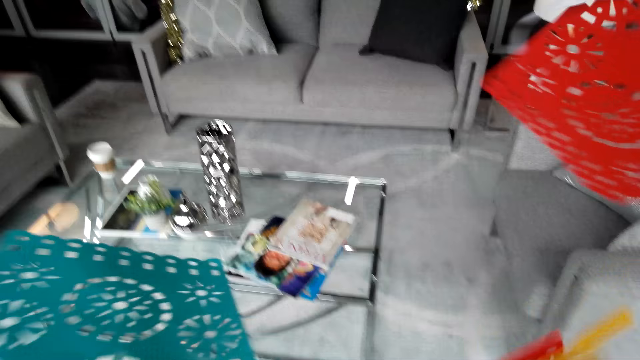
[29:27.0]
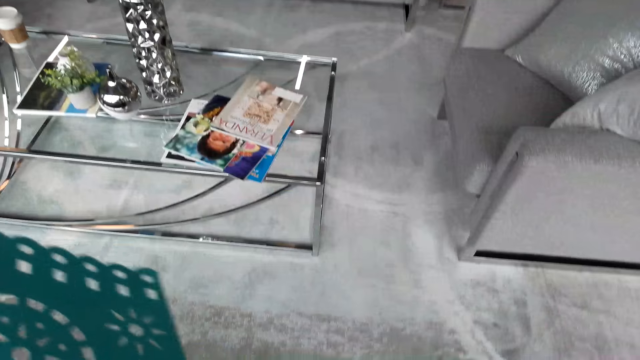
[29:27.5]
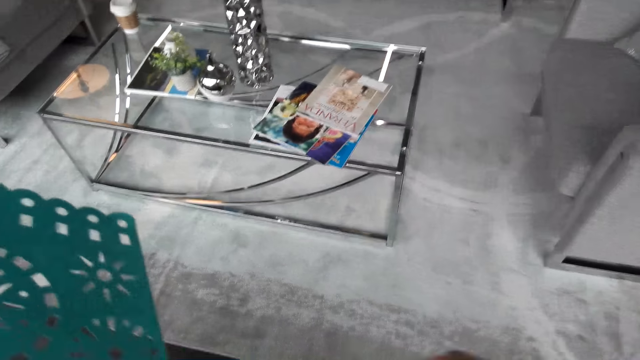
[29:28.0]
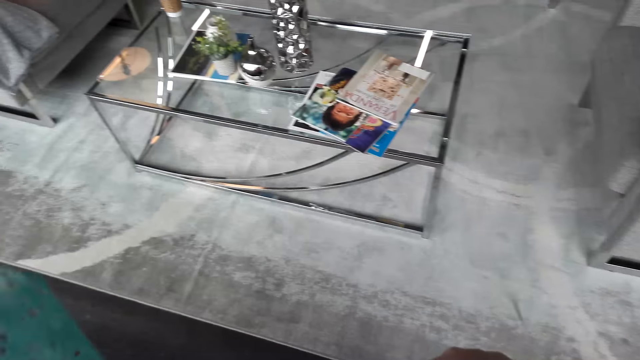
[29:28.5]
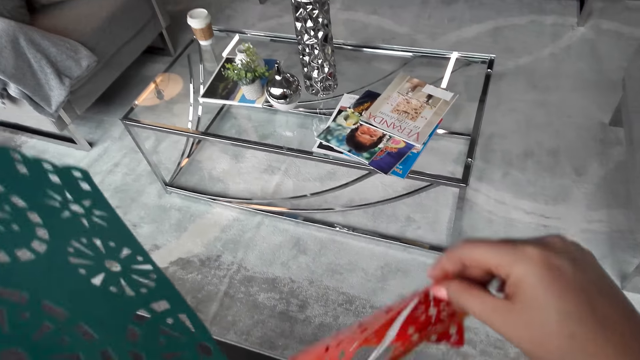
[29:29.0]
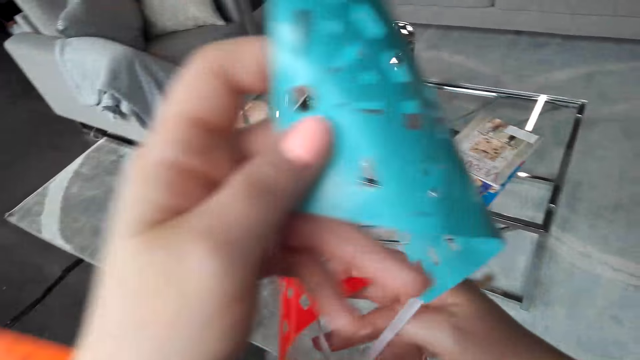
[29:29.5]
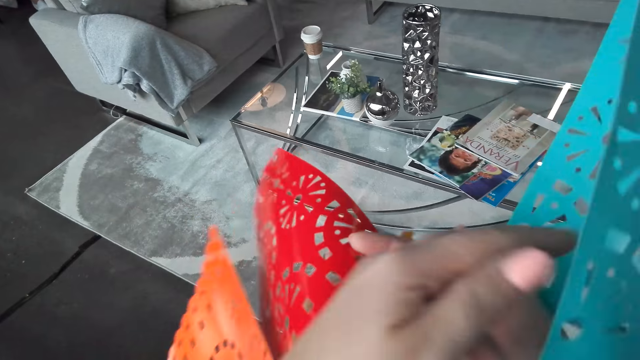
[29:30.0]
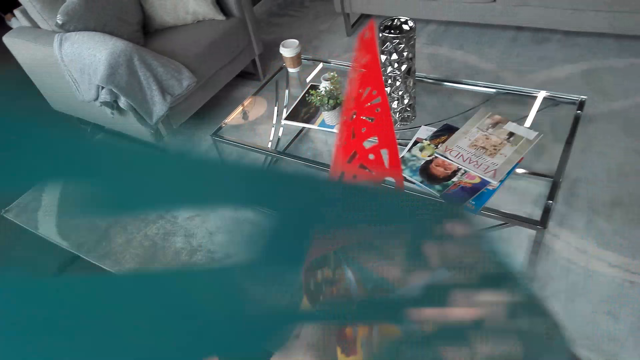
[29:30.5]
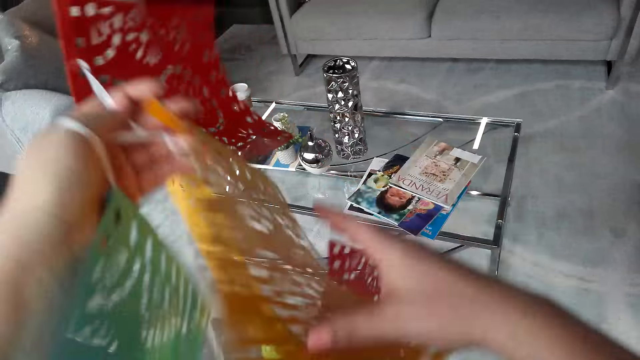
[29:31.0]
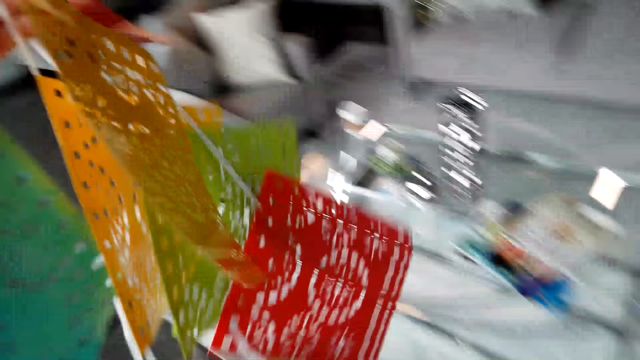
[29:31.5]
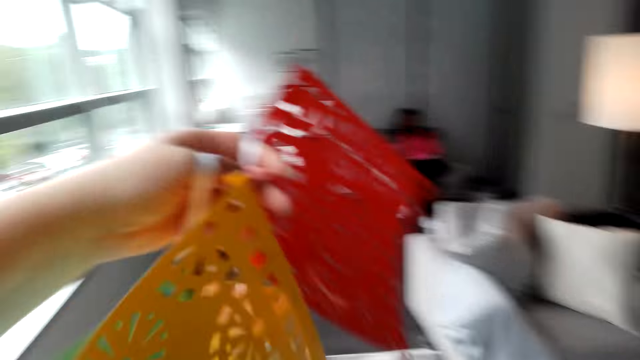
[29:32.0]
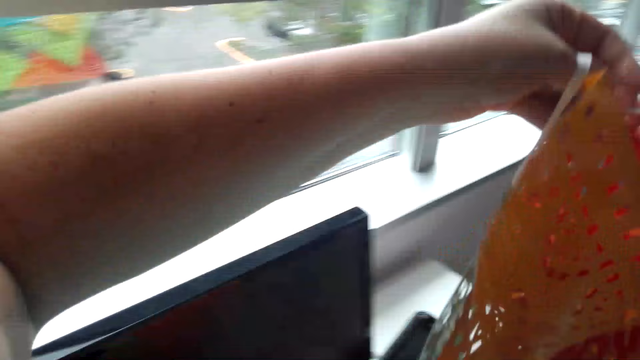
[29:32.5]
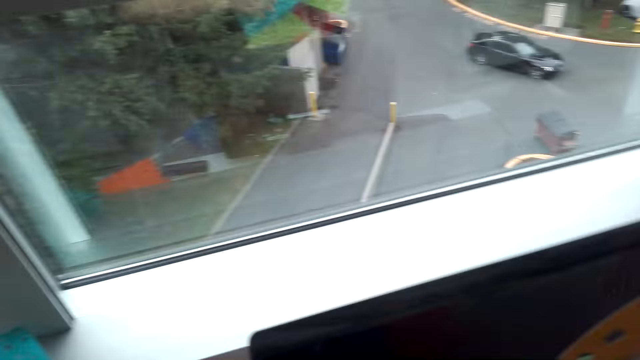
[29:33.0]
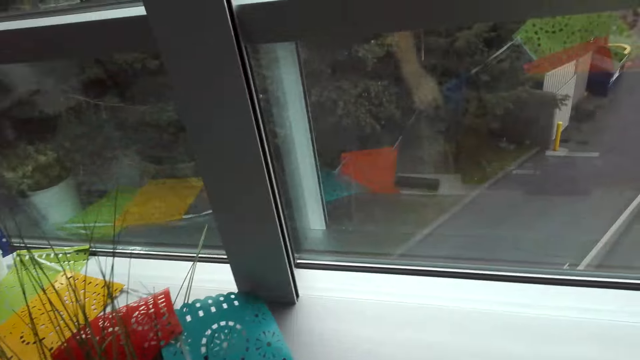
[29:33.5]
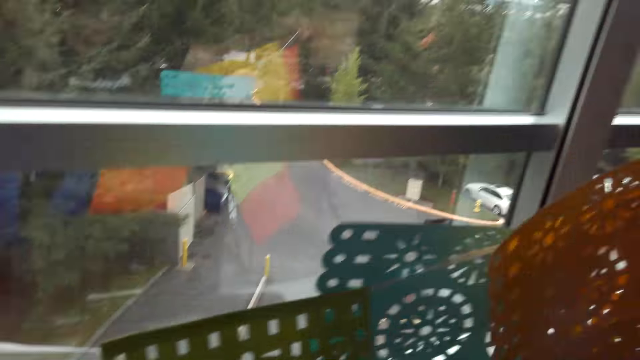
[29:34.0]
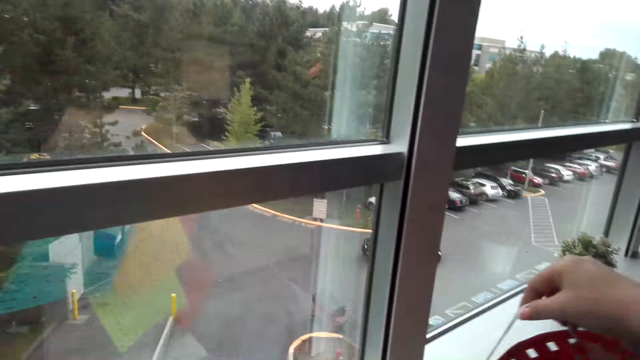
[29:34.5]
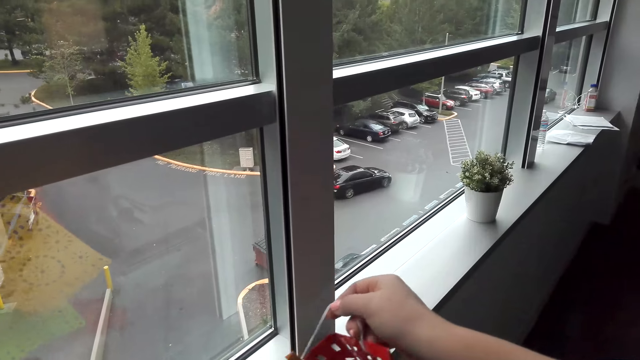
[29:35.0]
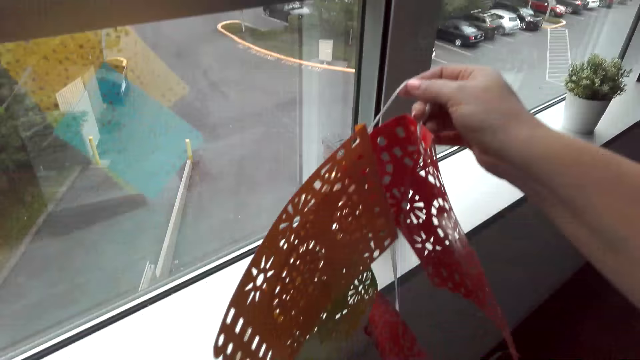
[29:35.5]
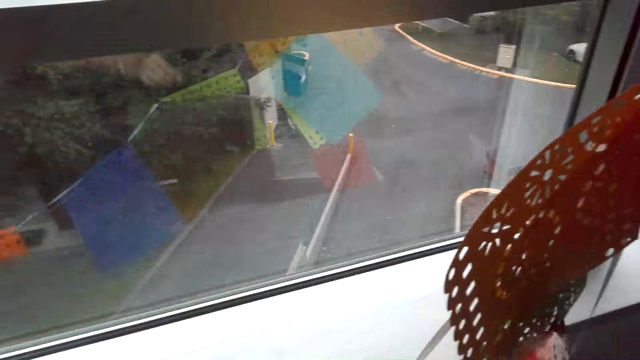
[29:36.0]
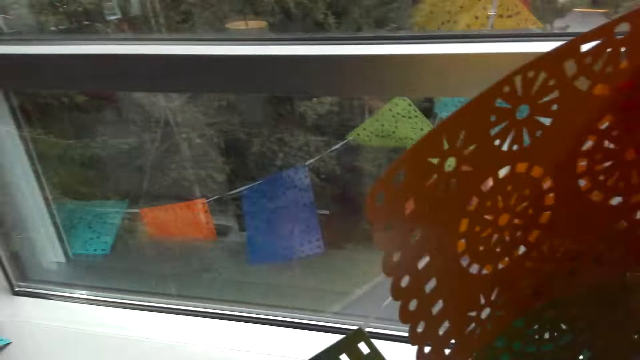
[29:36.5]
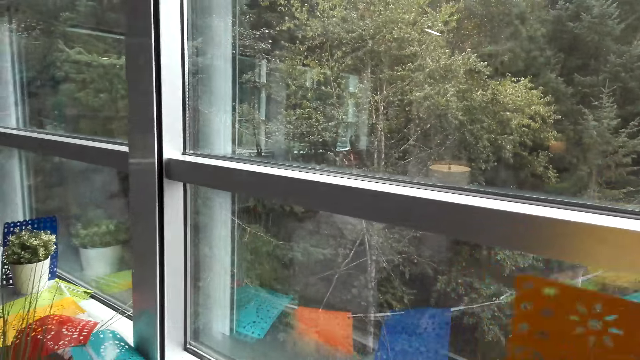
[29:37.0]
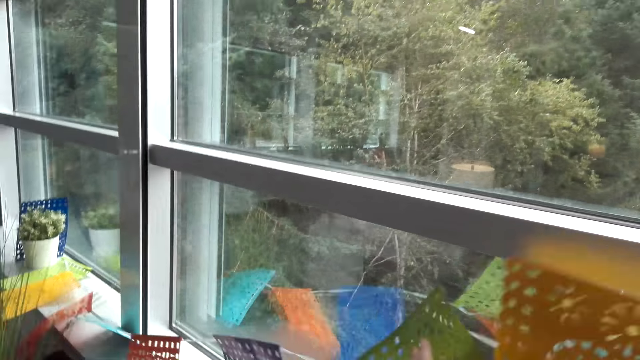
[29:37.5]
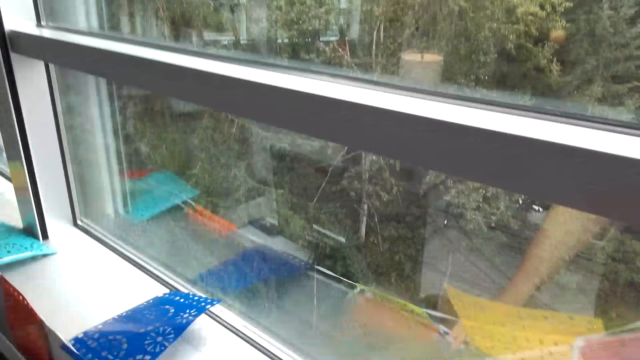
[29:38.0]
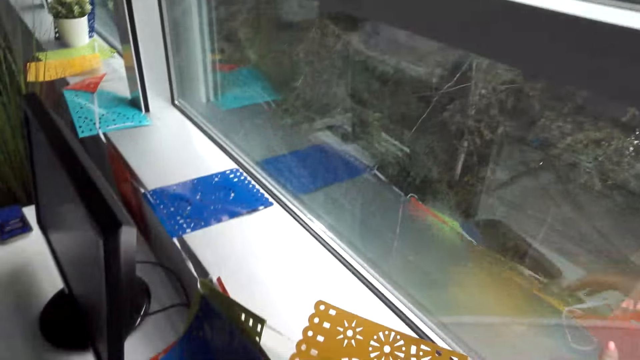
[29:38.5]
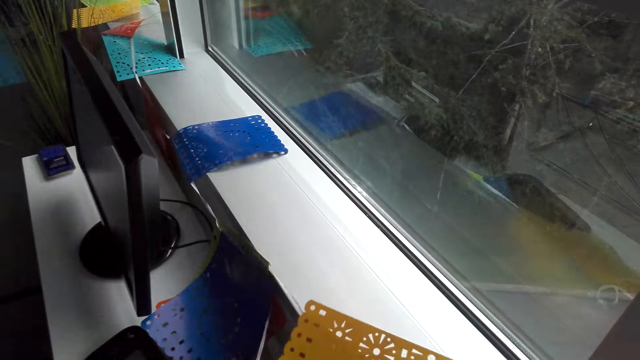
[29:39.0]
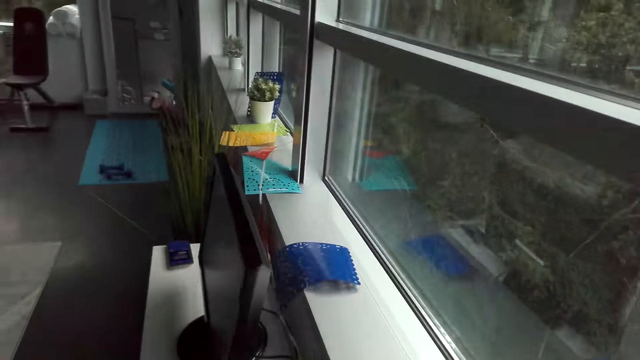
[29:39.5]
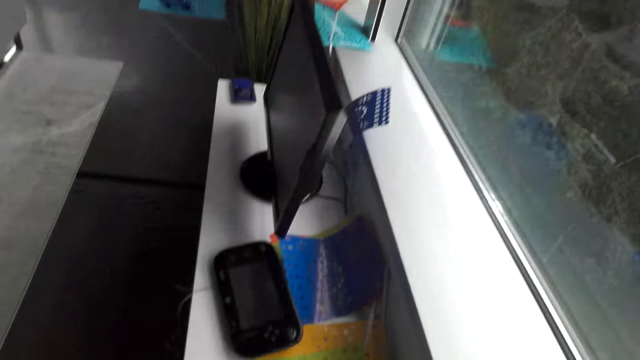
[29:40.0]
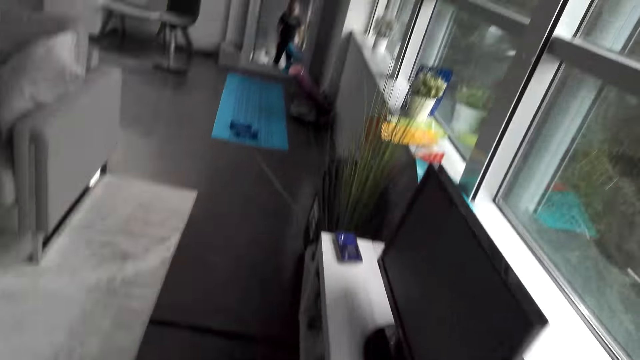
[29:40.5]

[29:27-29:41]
The camera wearer puts a decorating item on the window stool.

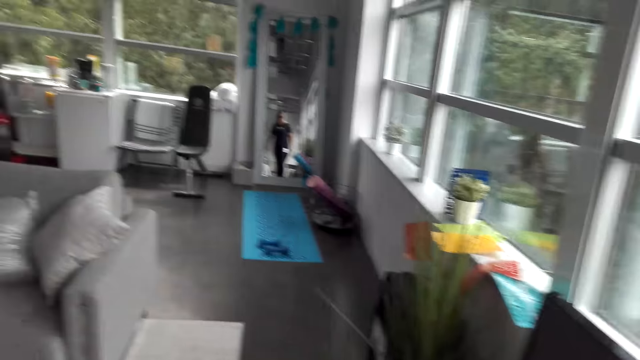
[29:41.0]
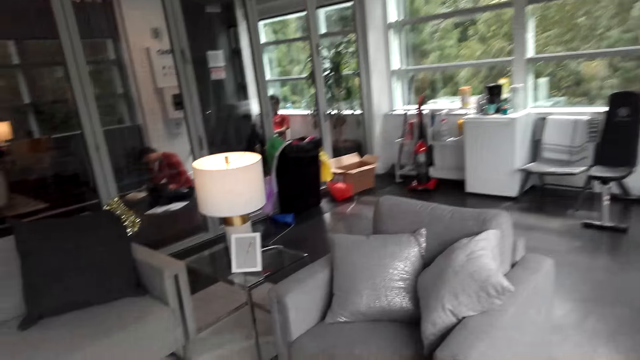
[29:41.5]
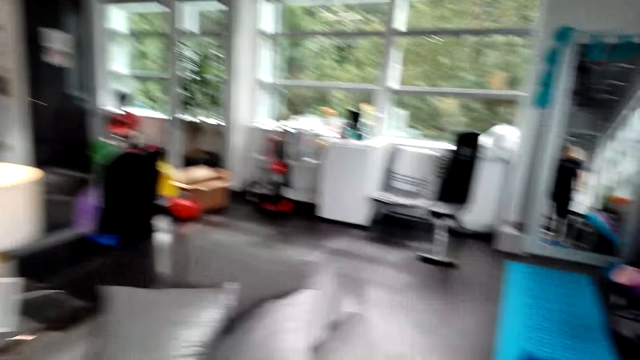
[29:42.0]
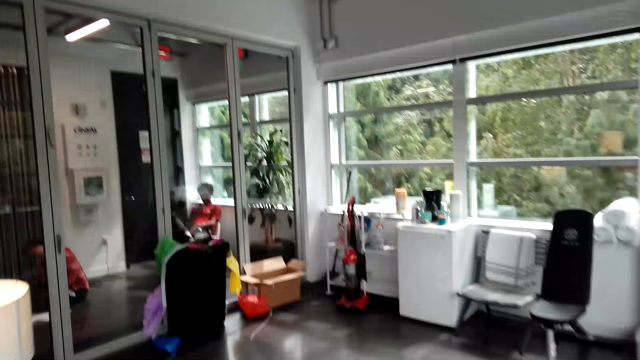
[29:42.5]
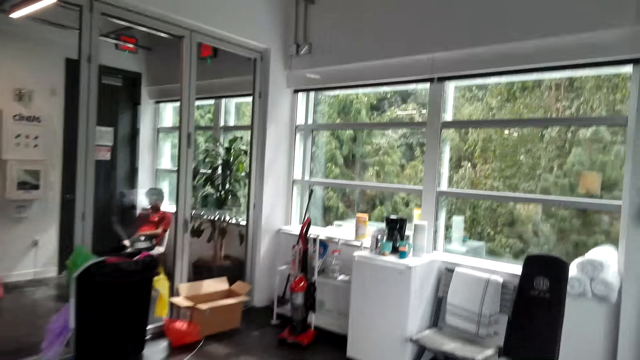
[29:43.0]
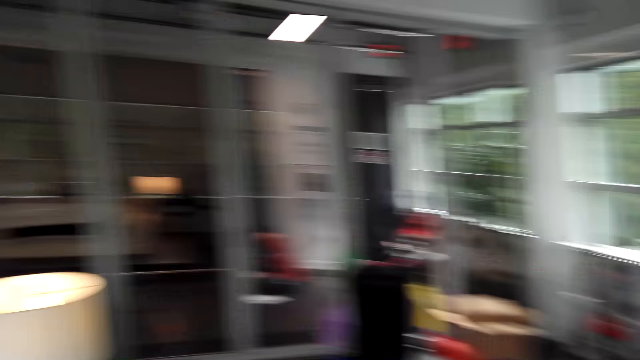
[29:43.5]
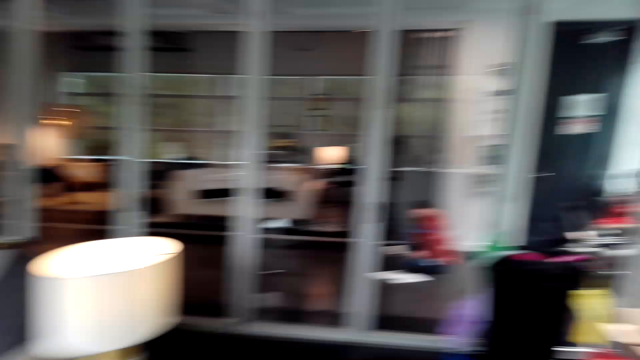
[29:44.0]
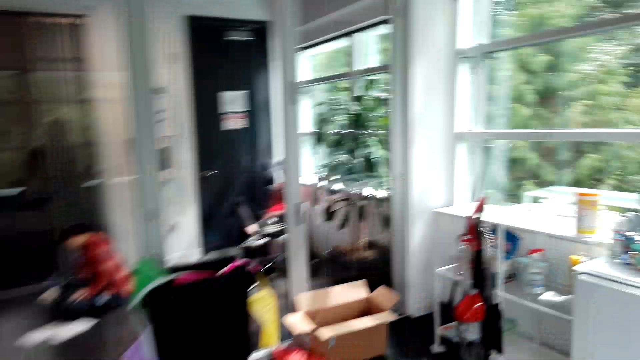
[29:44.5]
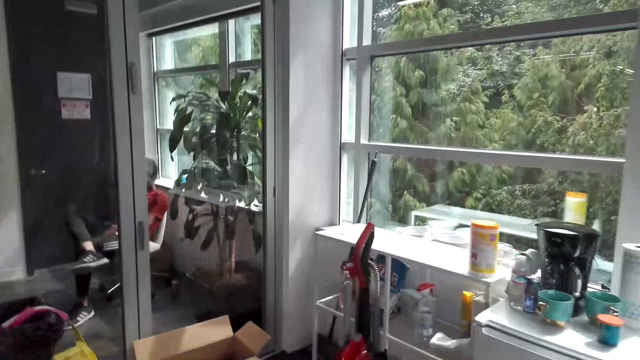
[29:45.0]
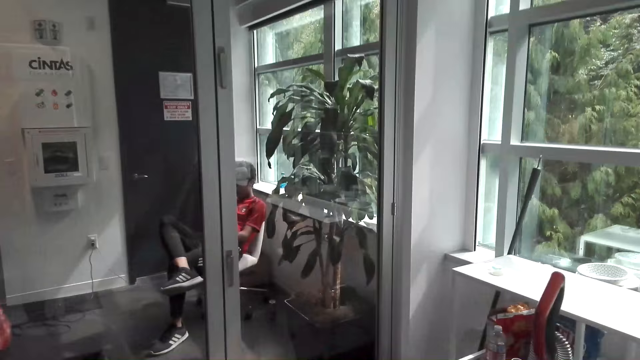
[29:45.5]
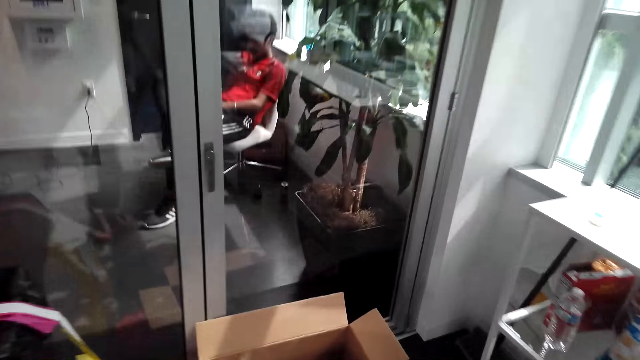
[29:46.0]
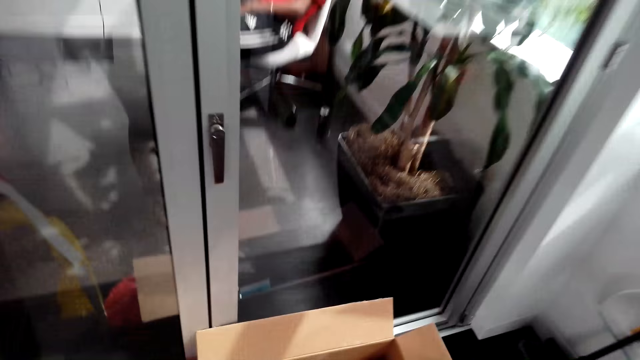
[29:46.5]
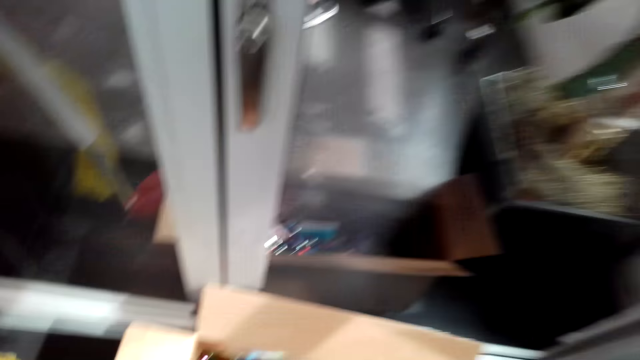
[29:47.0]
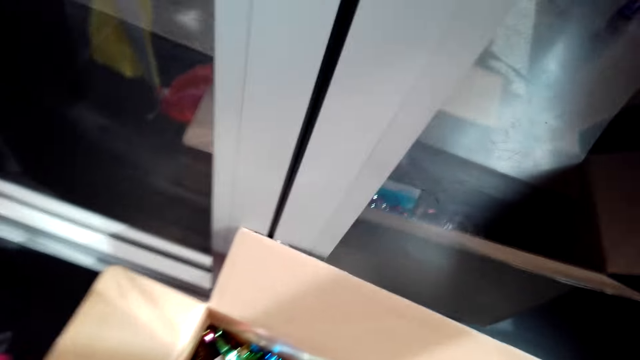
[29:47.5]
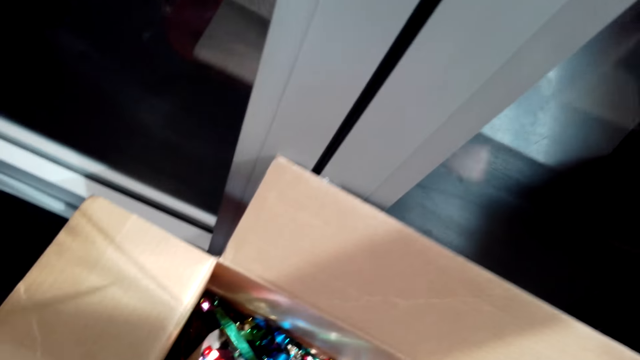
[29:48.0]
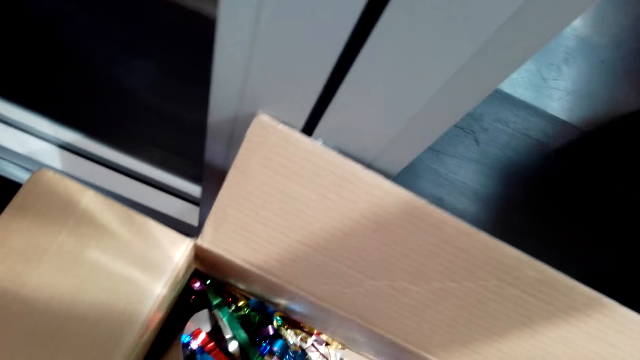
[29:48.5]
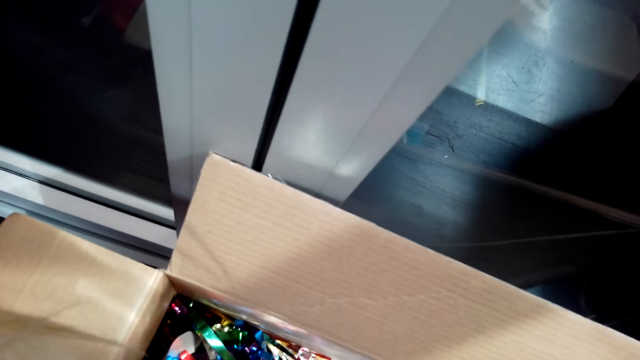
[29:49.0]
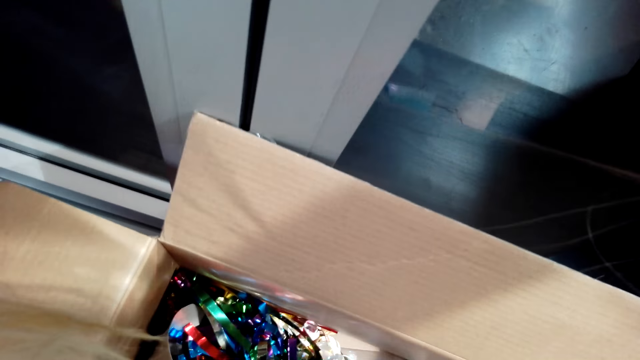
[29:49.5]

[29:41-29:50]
The camera wearer walks in the room. They sort decoration materials in the box.
